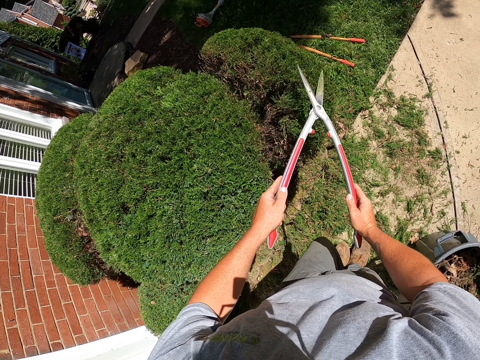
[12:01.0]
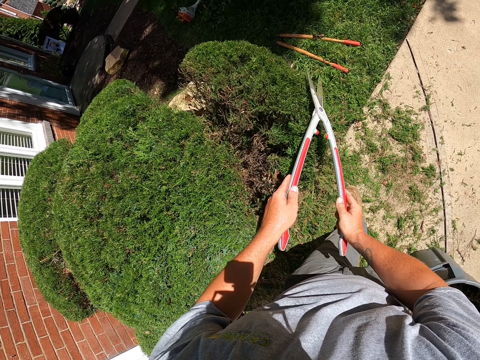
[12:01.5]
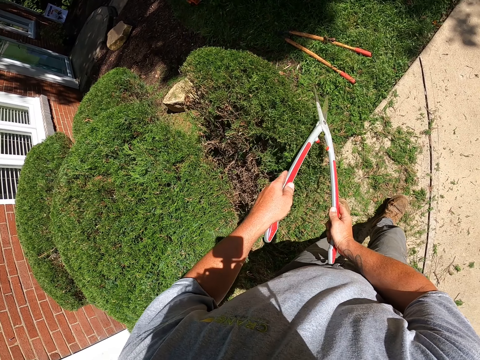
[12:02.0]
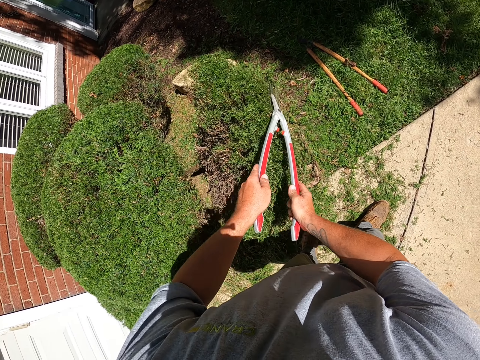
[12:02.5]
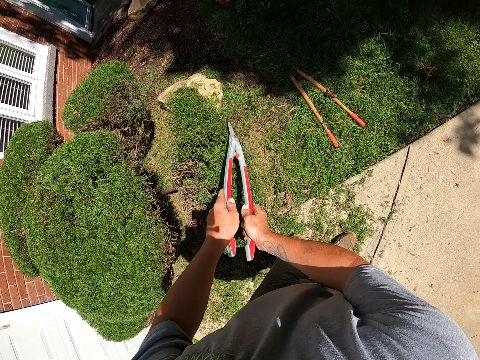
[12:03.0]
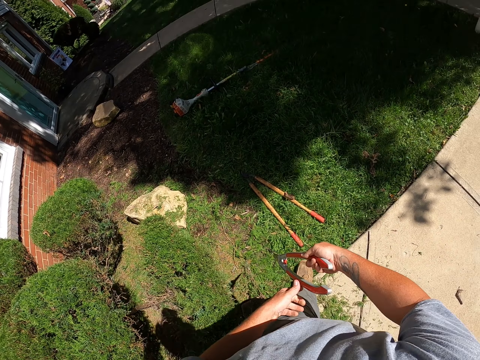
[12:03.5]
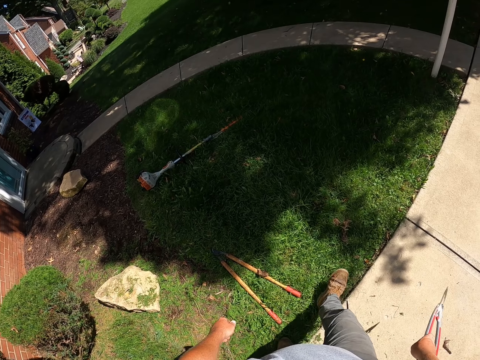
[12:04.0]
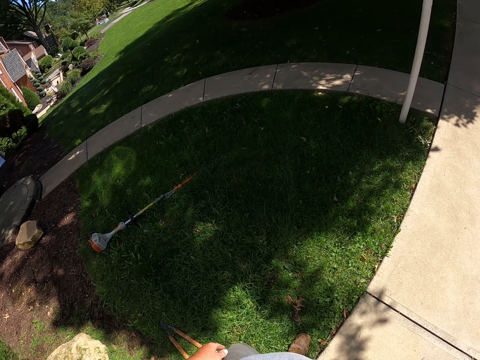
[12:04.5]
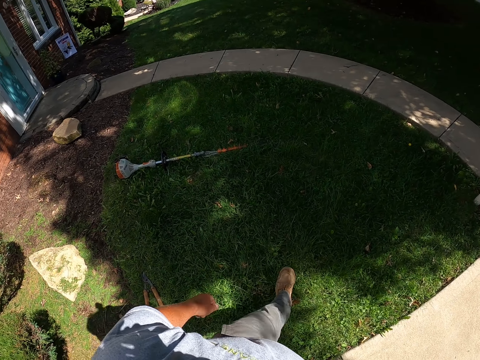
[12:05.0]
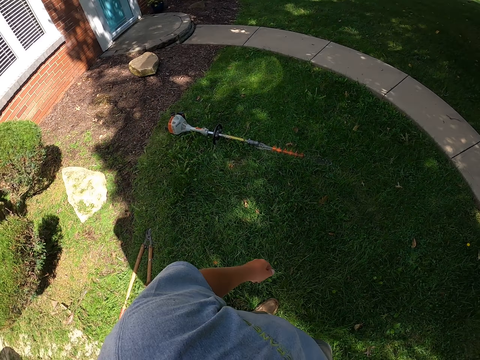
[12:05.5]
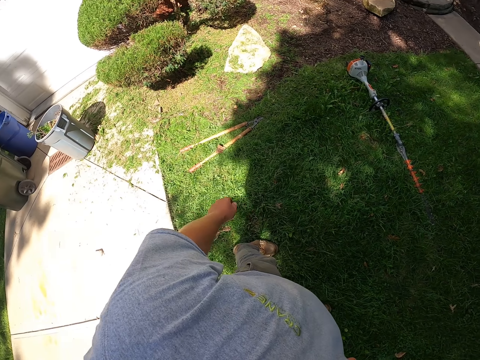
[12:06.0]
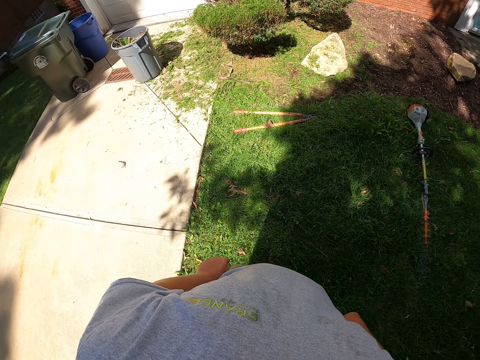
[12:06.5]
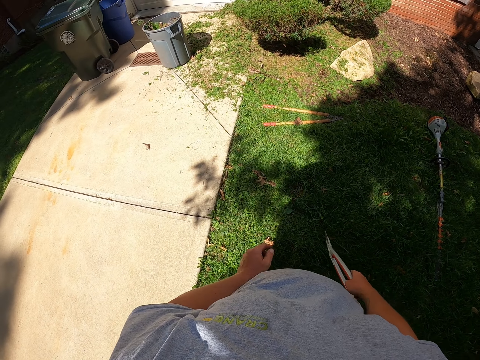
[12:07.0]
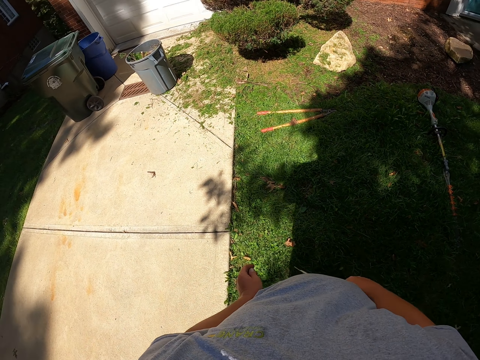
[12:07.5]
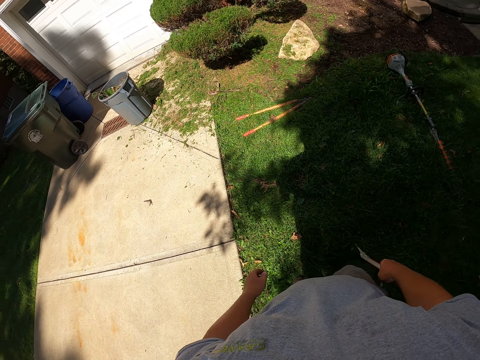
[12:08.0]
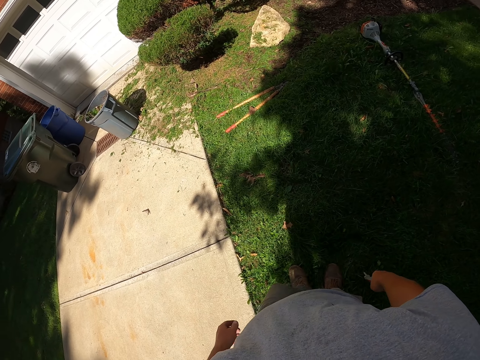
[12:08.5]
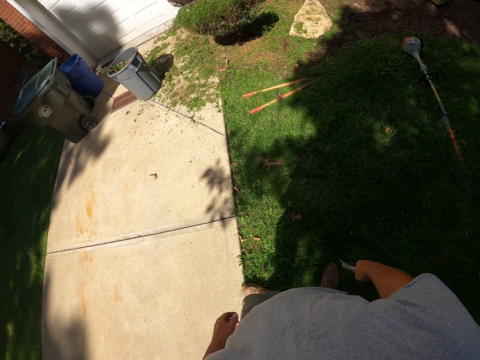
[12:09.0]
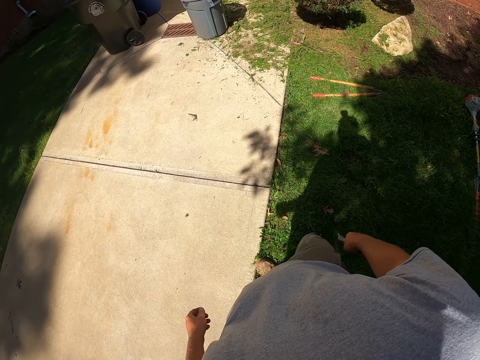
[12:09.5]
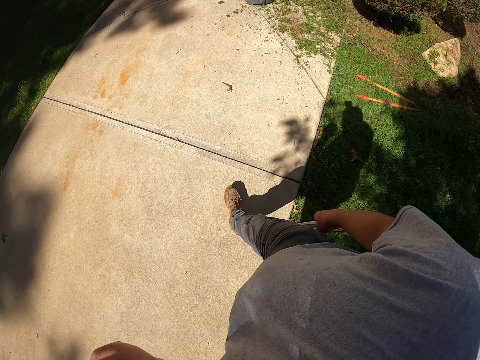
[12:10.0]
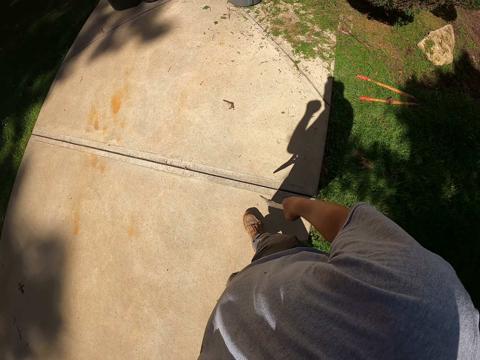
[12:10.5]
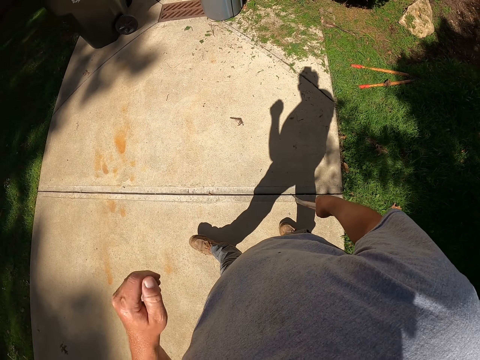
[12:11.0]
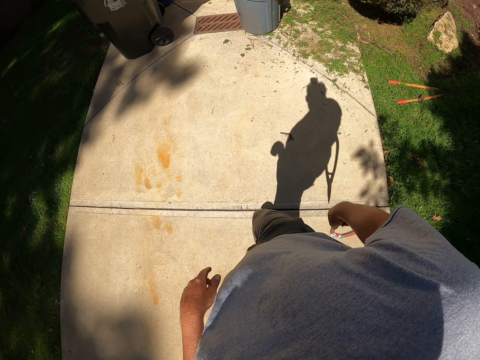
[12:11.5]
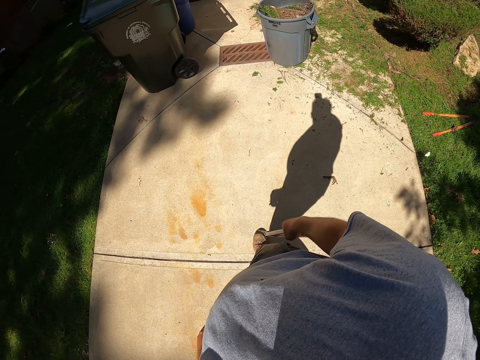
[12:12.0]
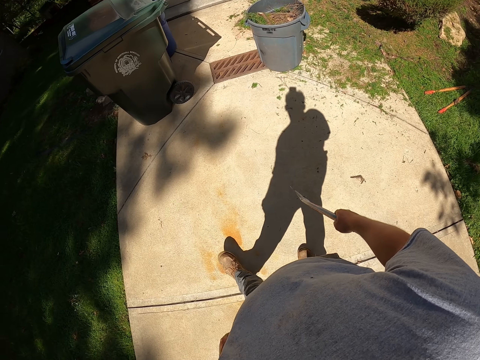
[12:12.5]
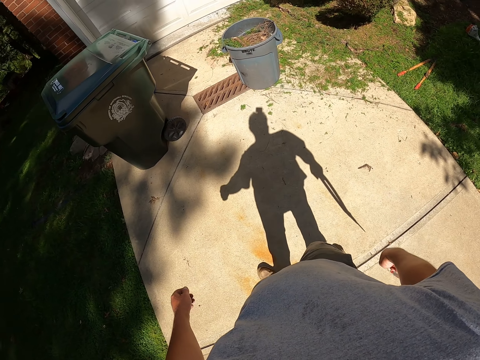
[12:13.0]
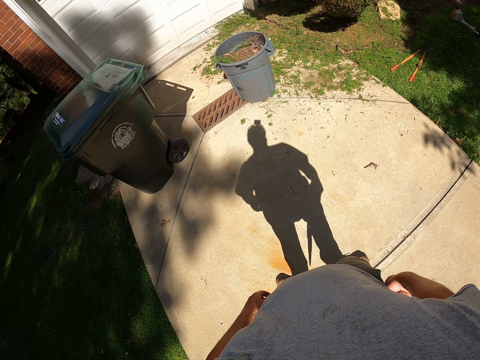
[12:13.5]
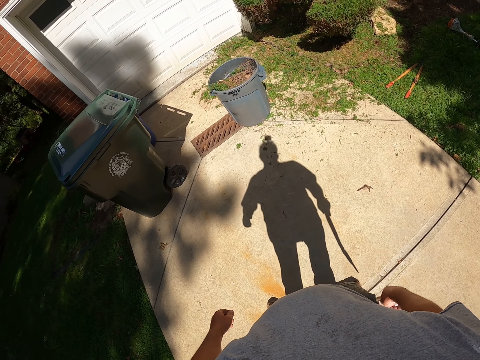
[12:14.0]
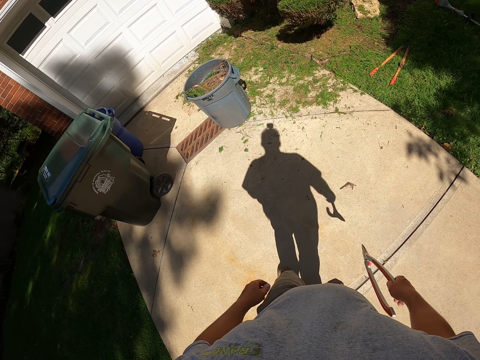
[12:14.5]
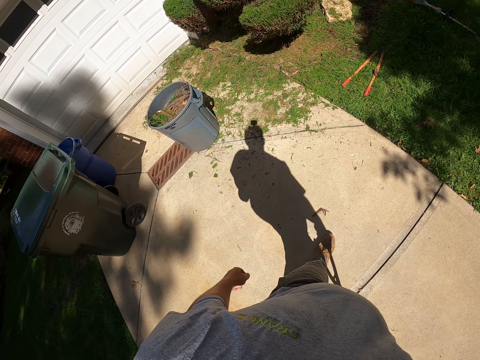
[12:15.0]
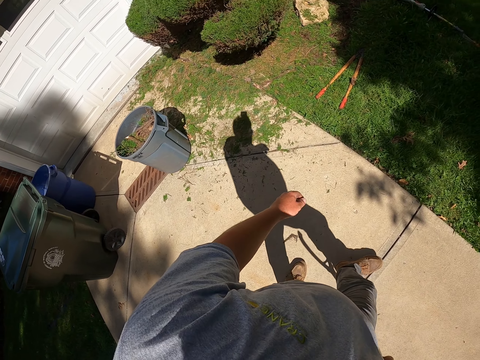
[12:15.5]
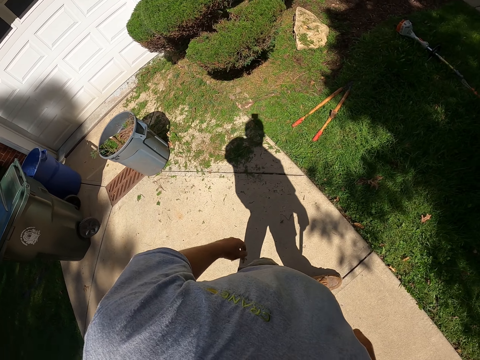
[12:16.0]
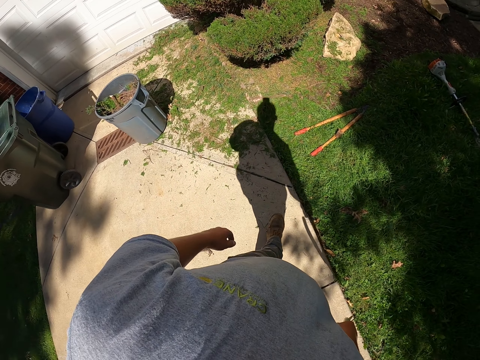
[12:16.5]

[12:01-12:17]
The camera wearer walks around. He trims the shrubs with the shrub clippers. He holds the shrub clippers. He walks away from the shrubs. He looks at the shrubs. He holds the shrub clippers. He lifts his hand. He holds the shrub clippers and walks around. He puts down his hand. He looks at the shrubs. He holds the shrub clippers and walks around.

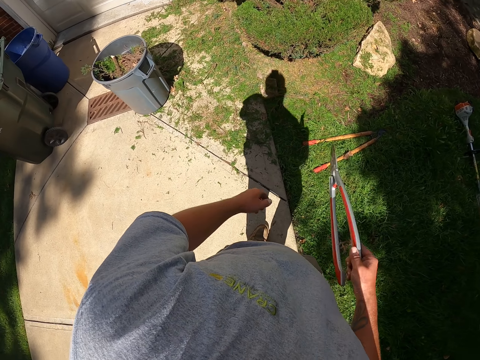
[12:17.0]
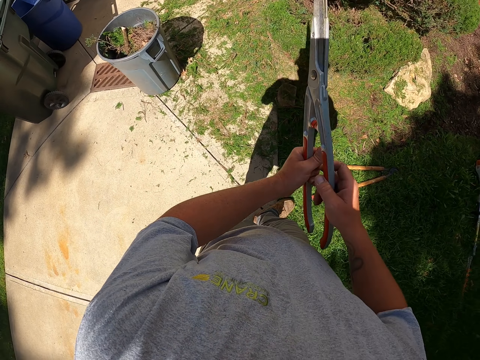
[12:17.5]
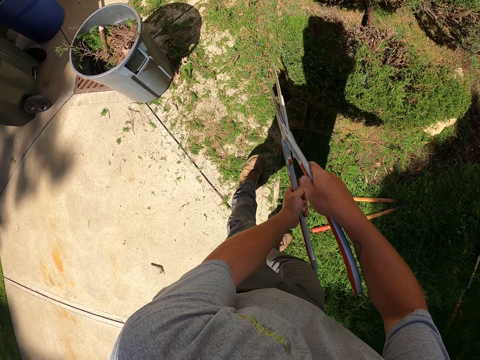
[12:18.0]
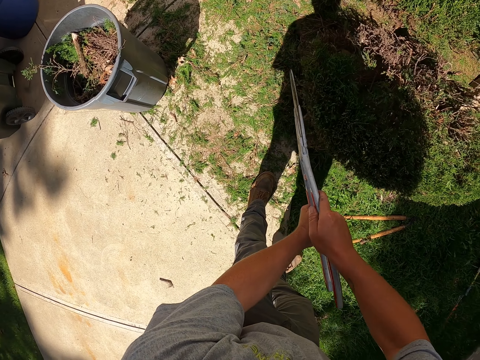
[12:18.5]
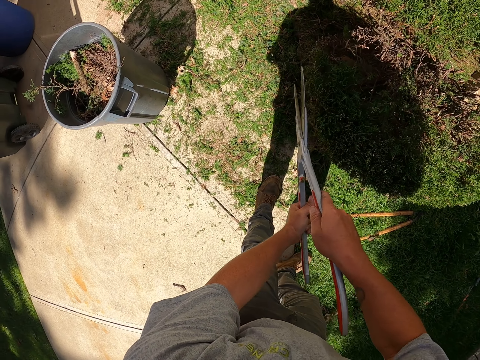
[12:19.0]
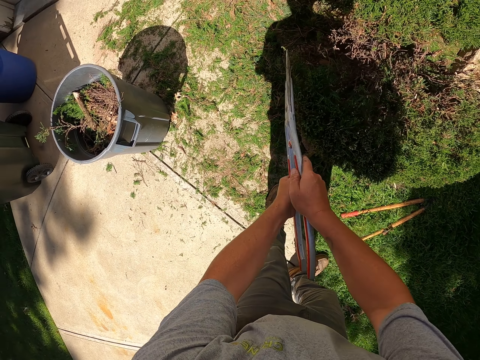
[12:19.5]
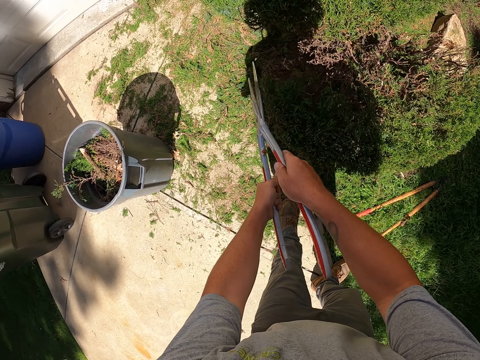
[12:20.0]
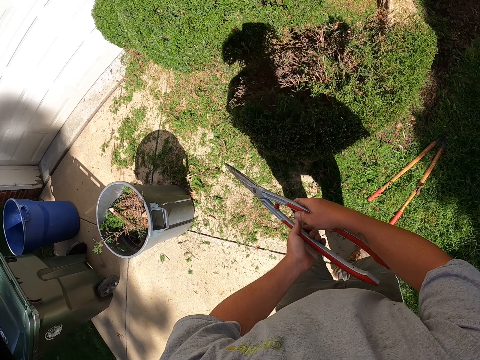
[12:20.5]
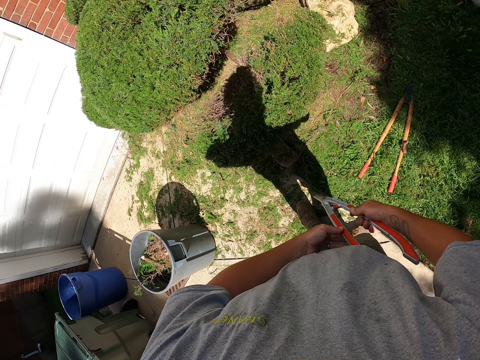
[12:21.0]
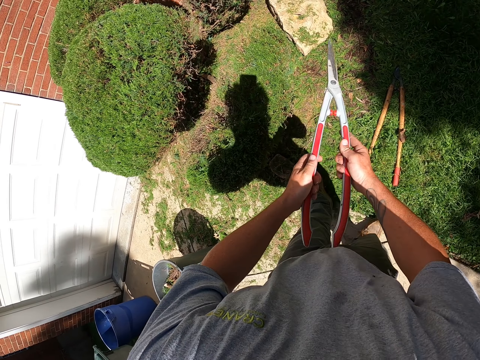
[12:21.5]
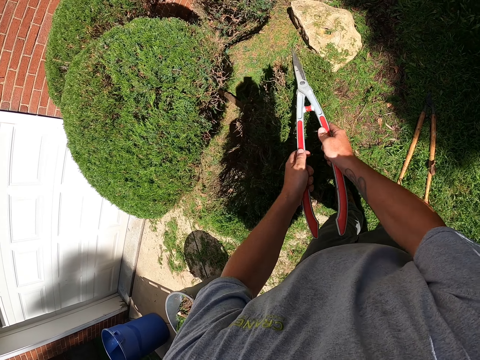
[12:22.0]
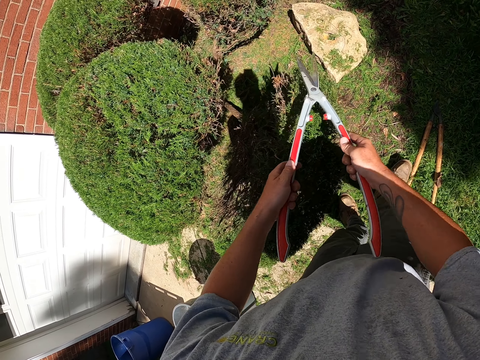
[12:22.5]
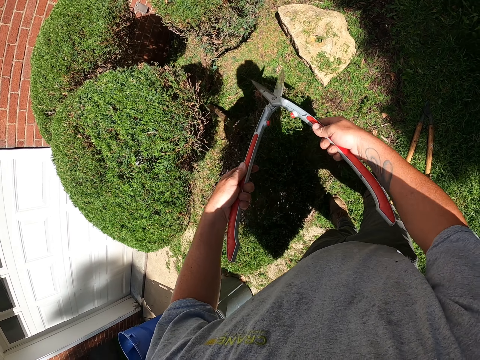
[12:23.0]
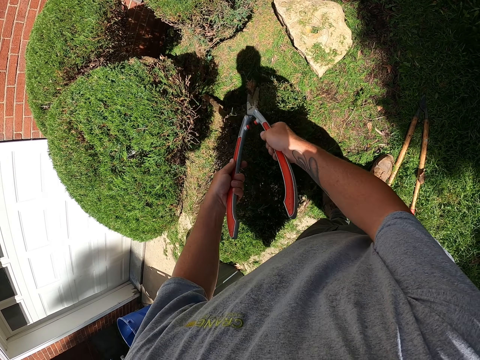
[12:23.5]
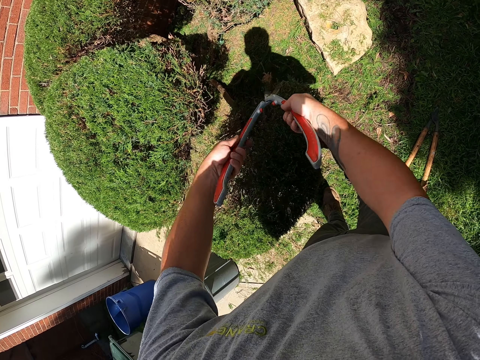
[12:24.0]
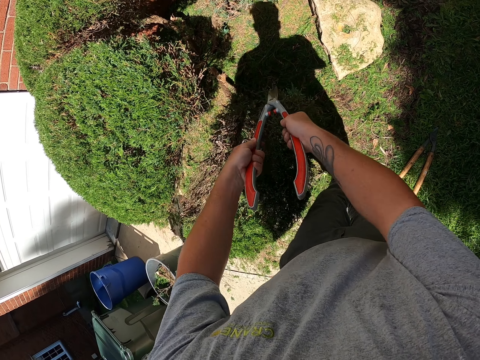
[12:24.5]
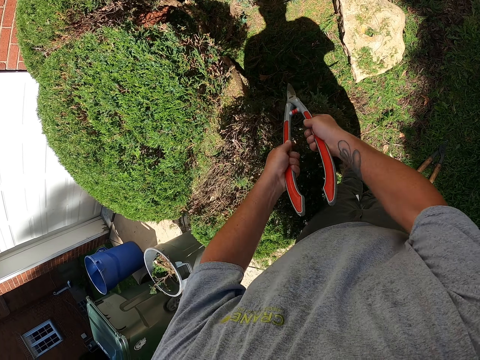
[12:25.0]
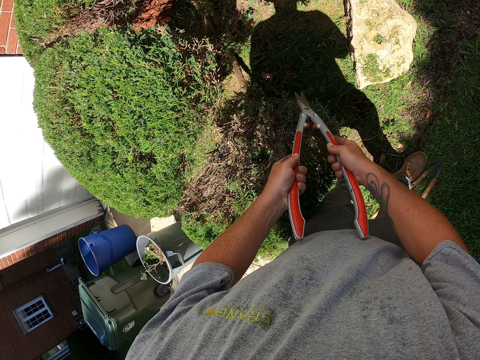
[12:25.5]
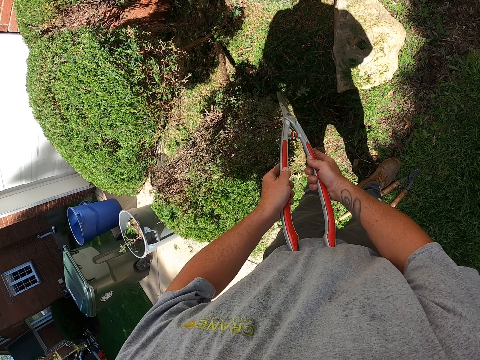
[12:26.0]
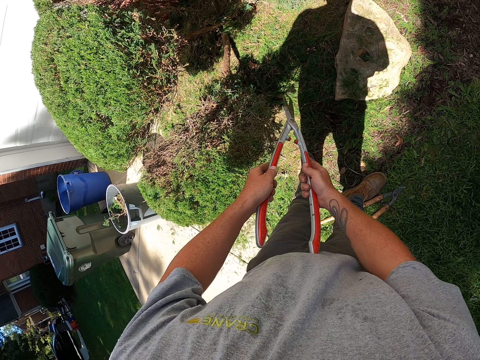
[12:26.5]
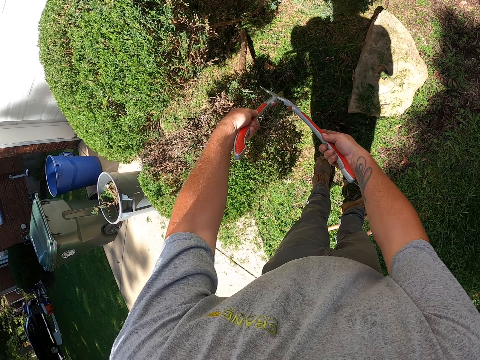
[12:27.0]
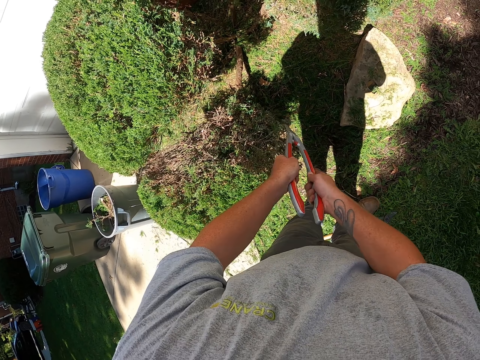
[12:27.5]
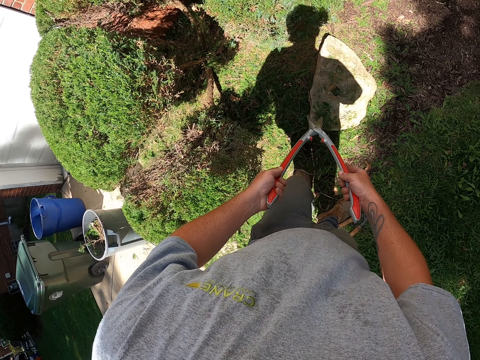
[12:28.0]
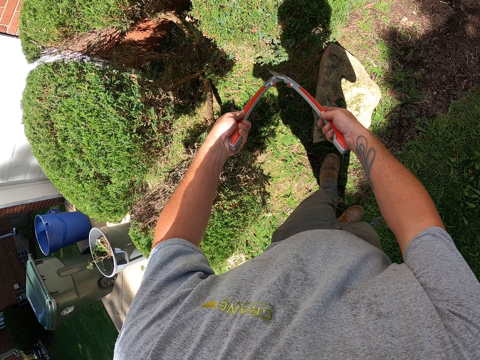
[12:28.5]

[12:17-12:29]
The camera wearer lifts the shrub clippers. They trim the shrubs with the shrub clippers. They look around and hold the shrub clippers. They trim the shrubs with the shrub clippers.
